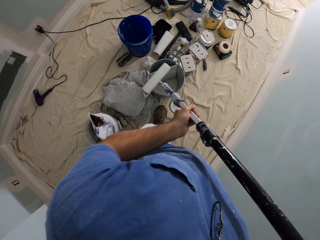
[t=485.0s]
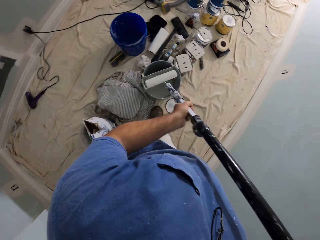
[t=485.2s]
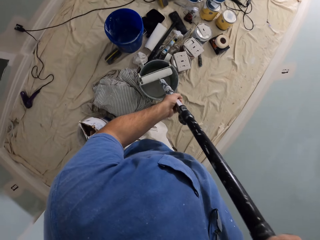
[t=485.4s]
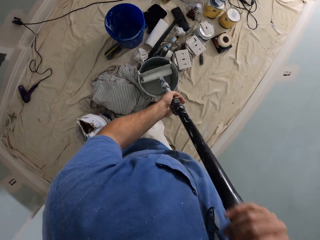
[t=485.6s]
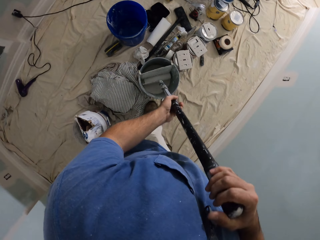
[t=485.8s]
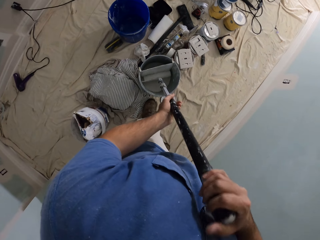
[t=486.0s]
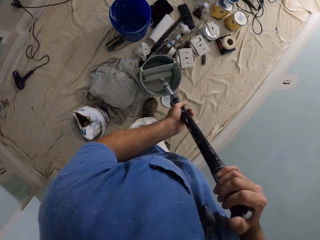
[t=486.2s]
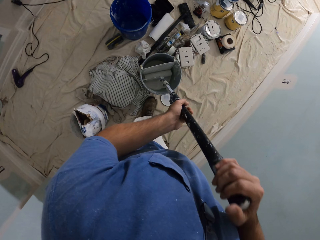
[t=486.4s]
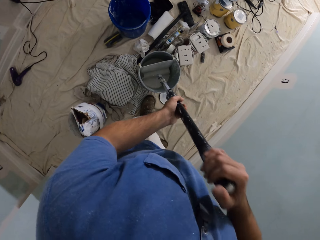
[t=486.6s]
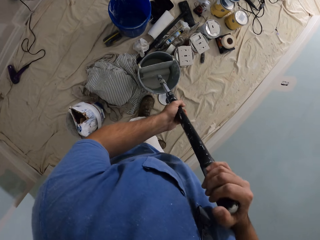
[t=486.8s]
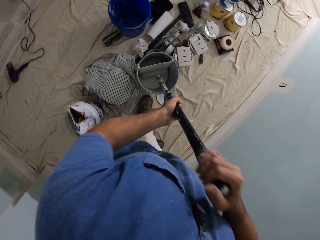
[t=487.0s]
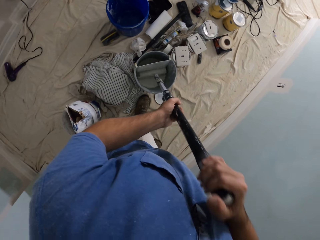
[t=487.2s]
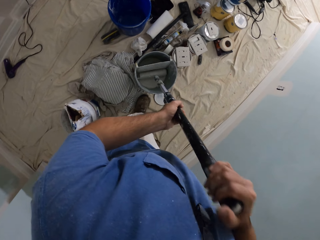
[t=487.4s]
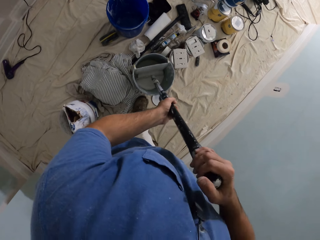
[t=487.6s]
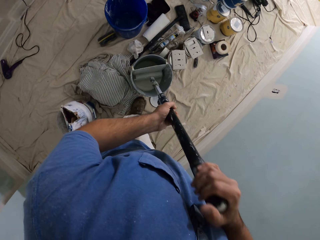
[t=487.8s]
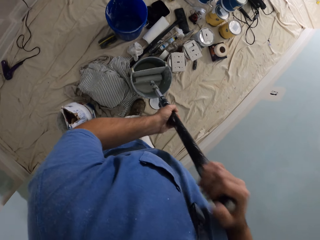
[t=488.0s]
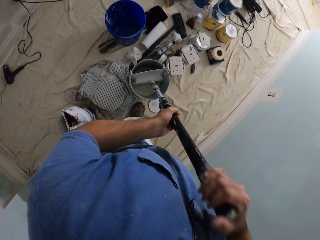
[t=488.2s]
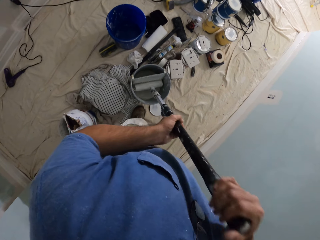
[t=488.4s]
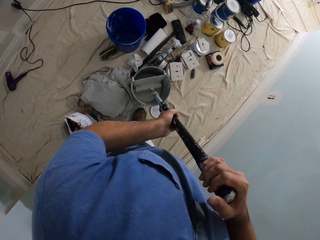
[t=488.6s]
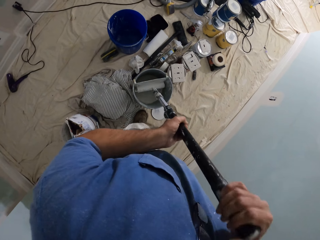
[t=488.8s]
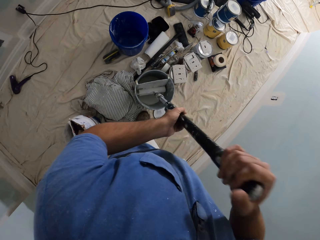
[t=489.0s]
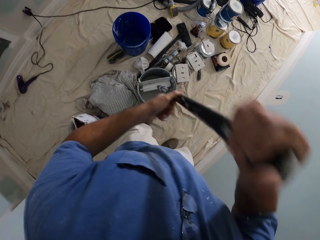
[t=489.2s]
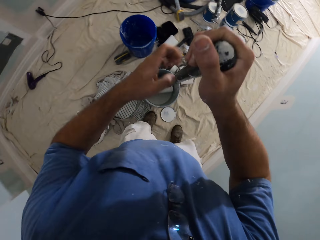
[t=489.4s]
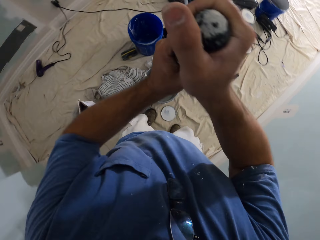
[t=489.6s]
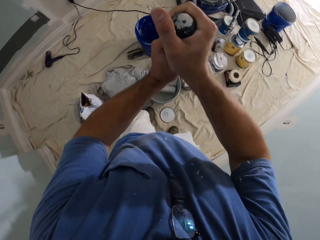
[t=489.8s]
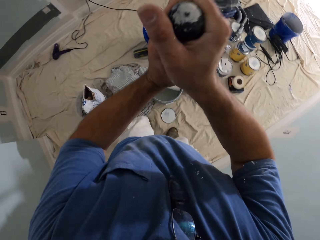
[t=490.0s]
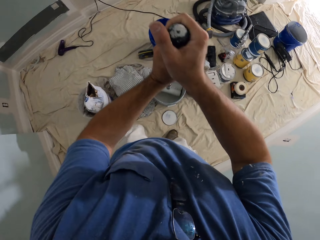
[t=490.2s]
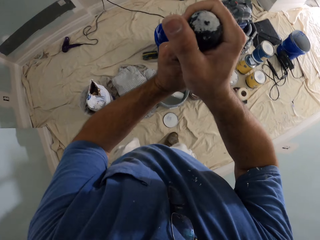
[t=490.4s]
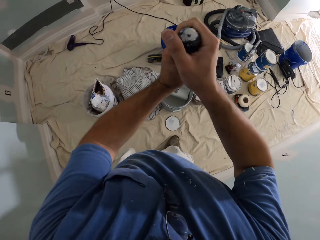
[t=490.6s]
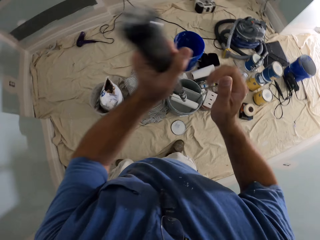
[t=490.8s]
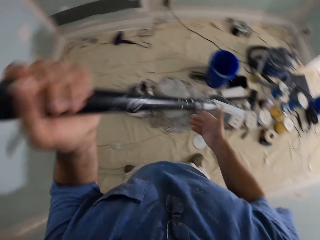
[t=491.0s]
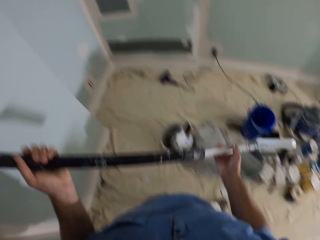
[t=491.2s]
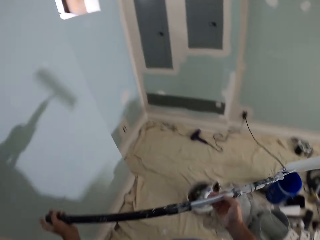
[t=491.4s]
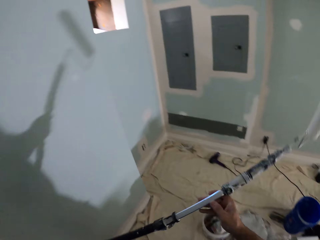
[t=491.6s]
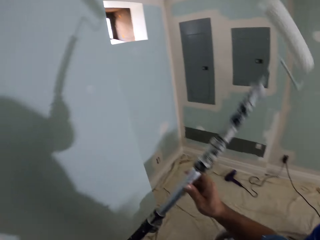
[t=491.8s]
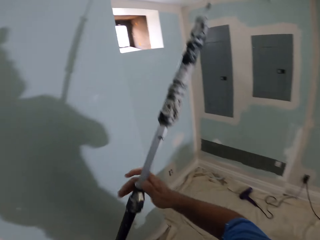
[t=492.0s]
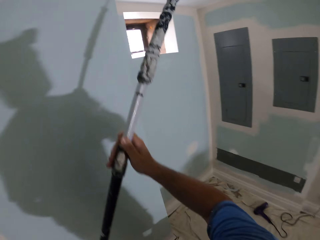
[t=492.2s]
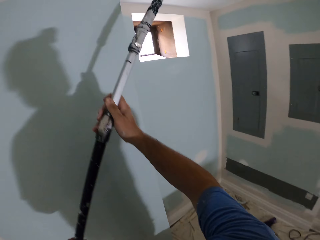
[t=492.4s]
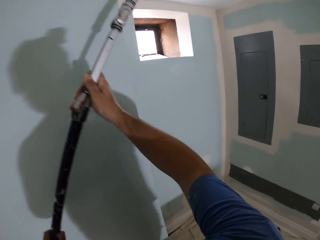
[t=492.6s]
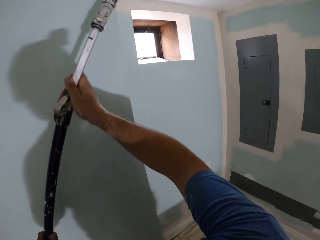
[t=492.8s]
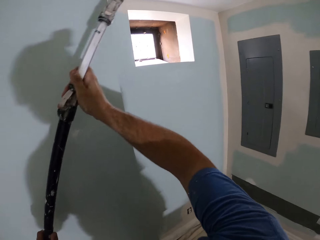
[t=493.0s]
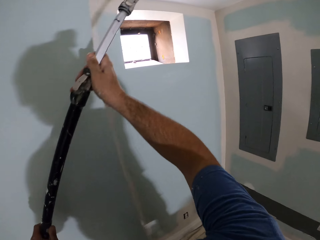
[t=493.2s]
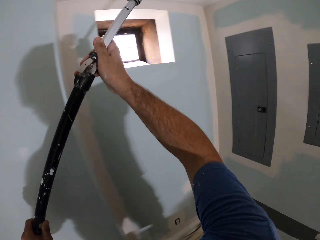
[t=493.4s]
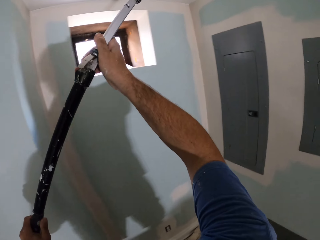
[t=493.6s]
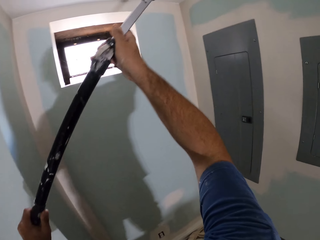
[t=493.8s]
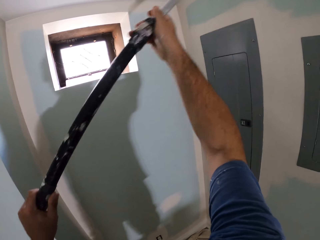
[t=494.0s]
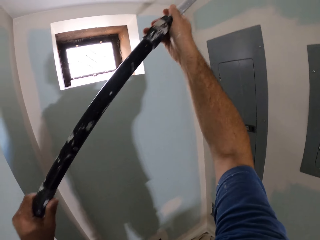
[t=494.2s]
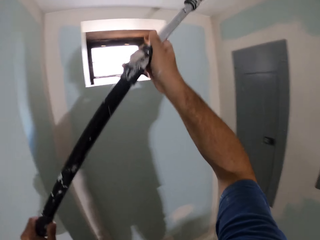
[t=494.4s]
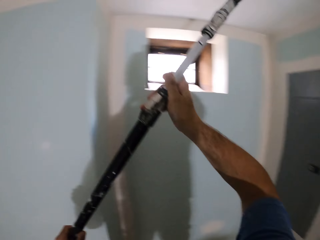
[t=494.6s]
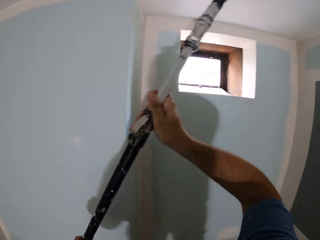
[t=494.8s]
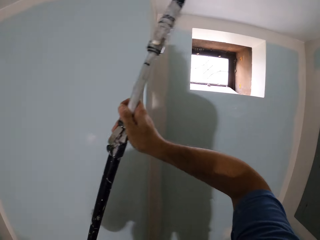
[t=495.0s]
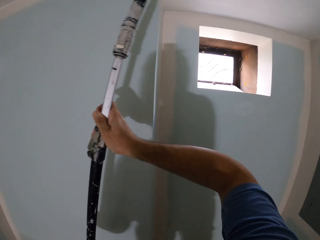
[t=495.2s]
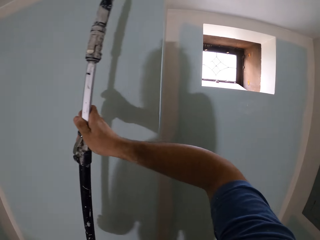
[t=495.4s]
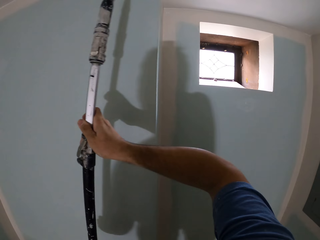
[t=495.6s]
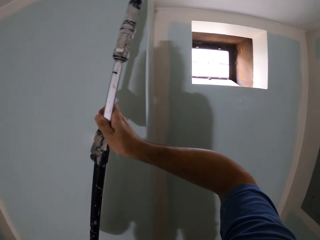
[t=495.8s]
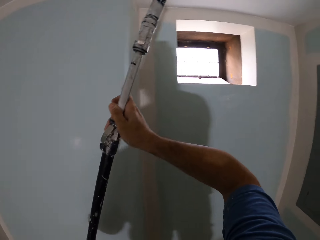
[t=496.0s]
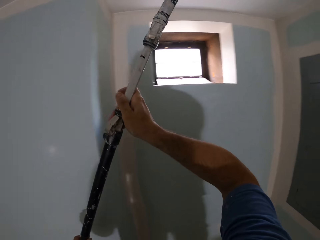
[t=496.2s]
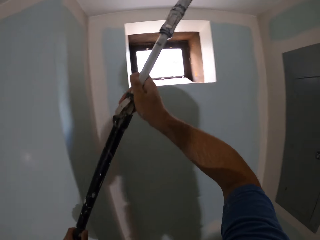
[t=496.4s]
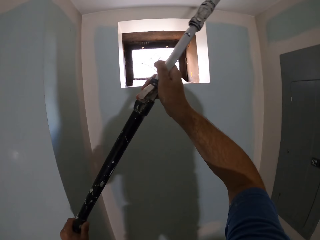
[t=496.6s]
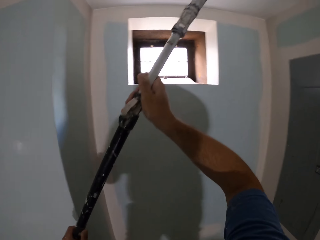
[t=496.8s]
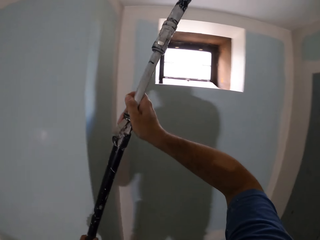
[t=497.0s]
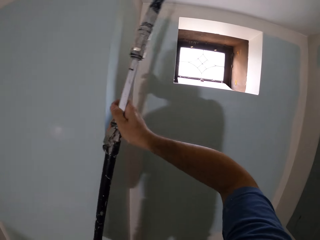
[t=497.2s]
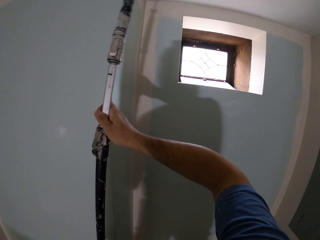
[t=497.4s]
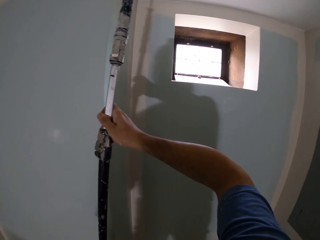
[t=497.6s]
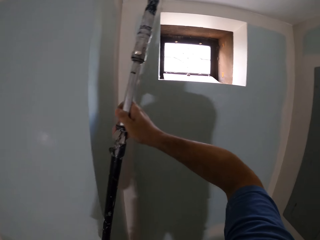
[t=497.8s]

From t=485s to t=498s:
The camera wearer dips the roller into the paint can. They paint the ceiling of the house with the roller.

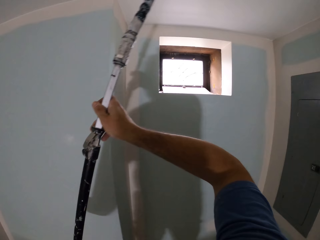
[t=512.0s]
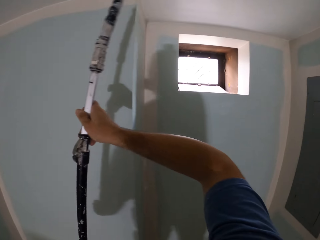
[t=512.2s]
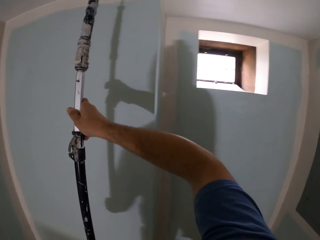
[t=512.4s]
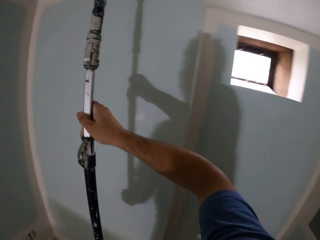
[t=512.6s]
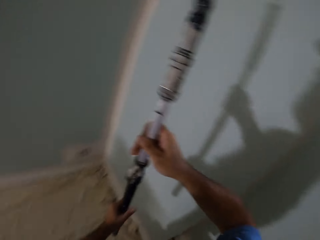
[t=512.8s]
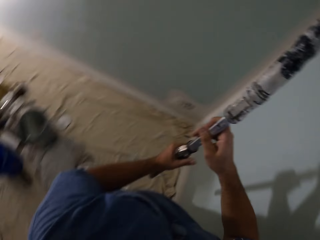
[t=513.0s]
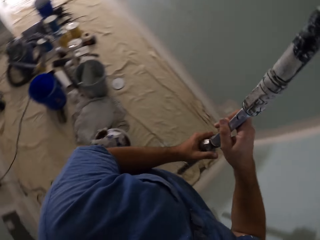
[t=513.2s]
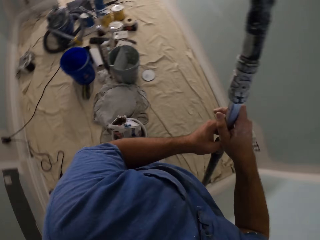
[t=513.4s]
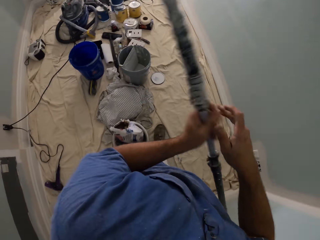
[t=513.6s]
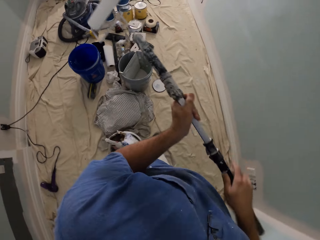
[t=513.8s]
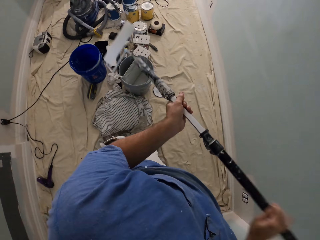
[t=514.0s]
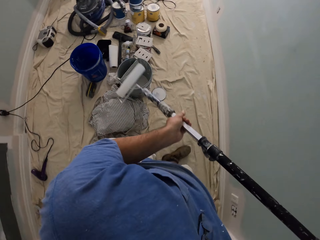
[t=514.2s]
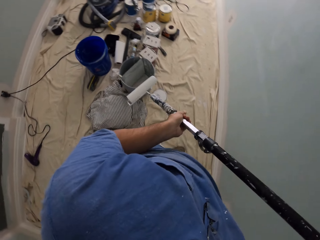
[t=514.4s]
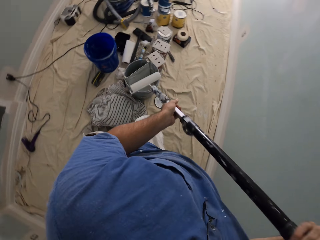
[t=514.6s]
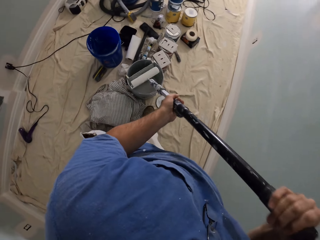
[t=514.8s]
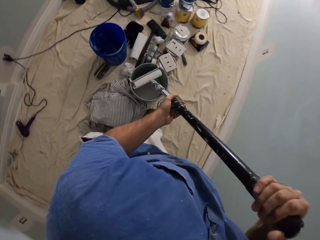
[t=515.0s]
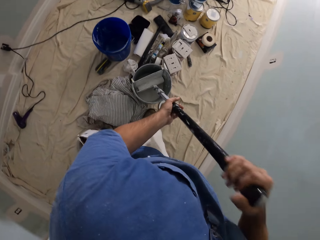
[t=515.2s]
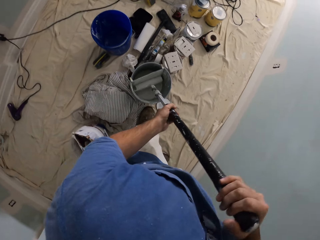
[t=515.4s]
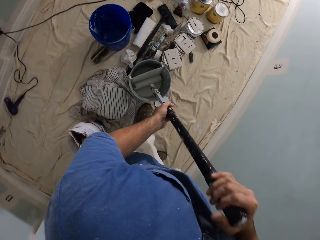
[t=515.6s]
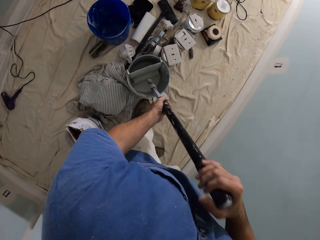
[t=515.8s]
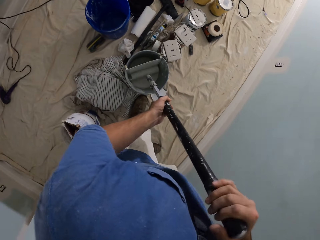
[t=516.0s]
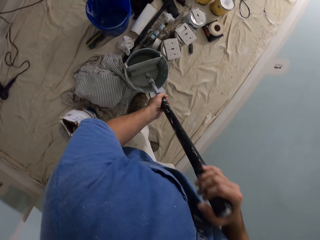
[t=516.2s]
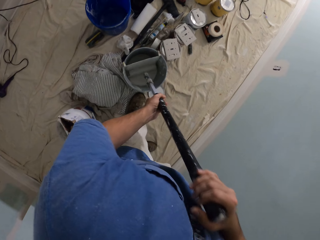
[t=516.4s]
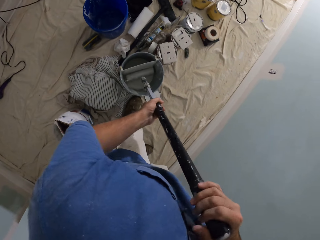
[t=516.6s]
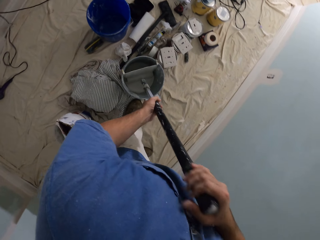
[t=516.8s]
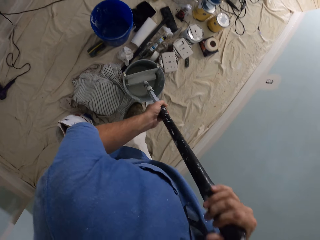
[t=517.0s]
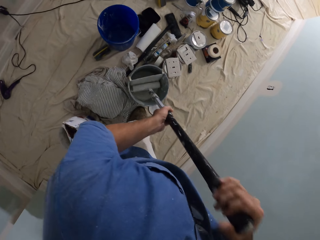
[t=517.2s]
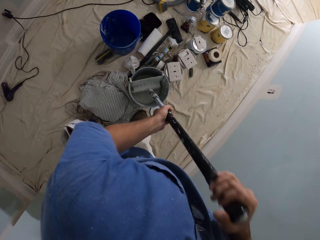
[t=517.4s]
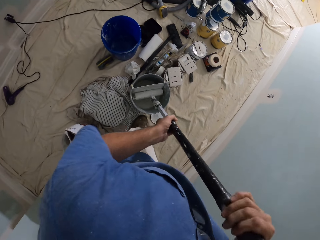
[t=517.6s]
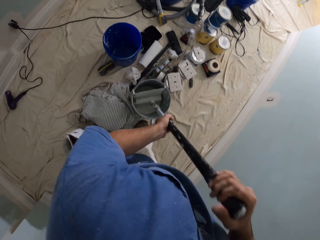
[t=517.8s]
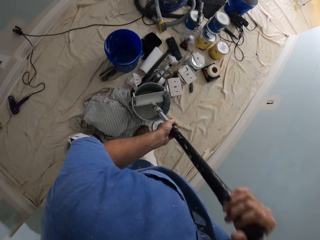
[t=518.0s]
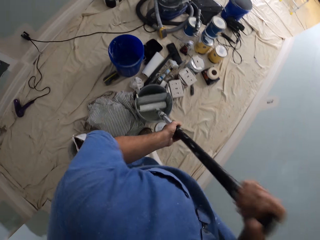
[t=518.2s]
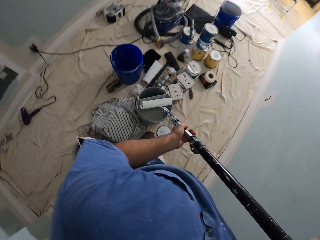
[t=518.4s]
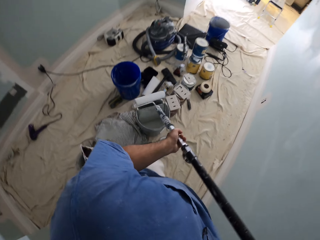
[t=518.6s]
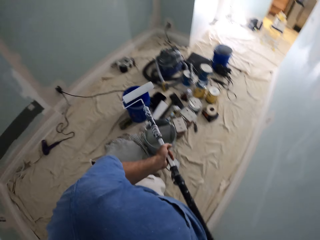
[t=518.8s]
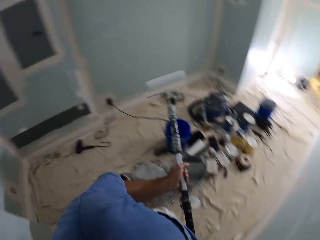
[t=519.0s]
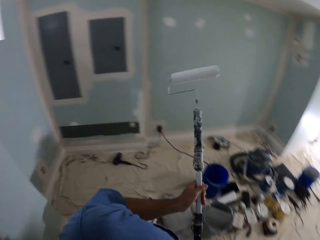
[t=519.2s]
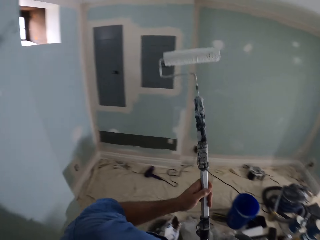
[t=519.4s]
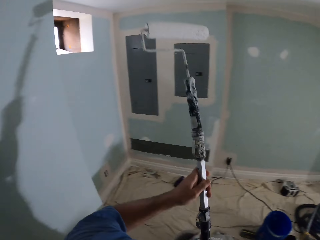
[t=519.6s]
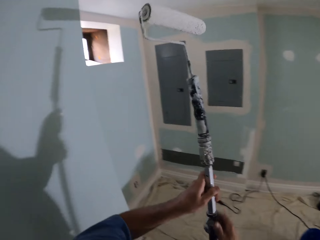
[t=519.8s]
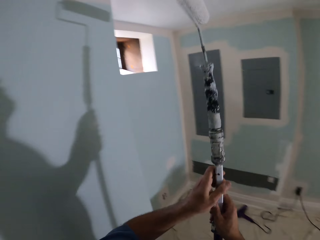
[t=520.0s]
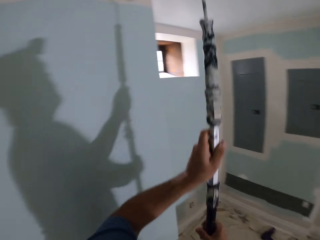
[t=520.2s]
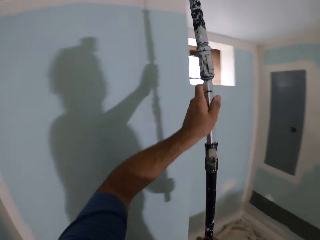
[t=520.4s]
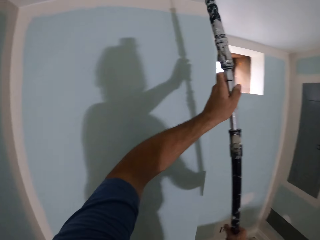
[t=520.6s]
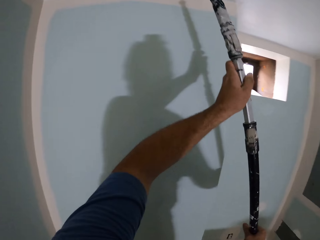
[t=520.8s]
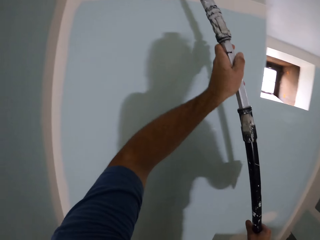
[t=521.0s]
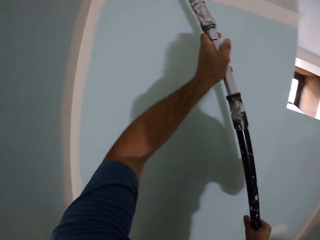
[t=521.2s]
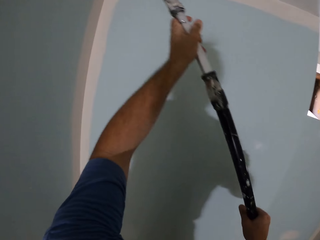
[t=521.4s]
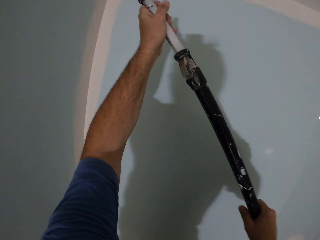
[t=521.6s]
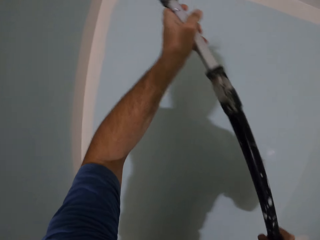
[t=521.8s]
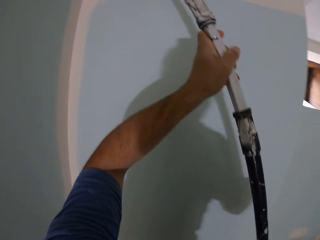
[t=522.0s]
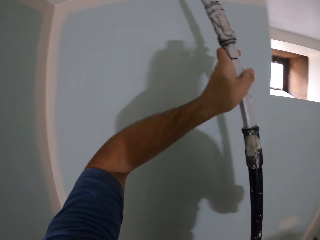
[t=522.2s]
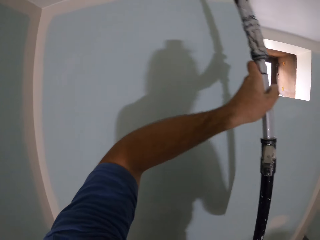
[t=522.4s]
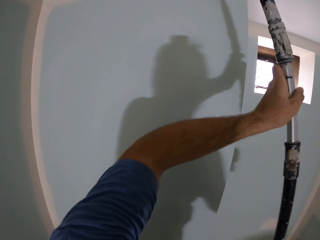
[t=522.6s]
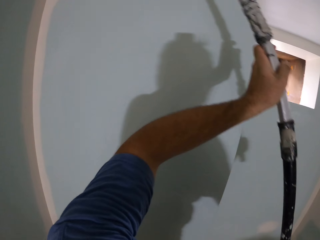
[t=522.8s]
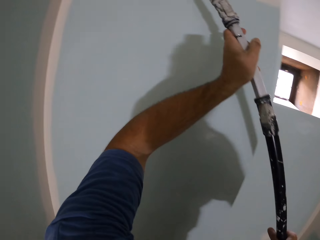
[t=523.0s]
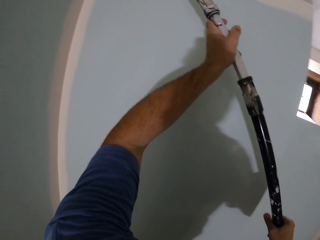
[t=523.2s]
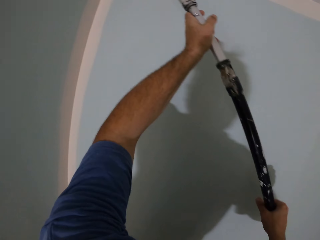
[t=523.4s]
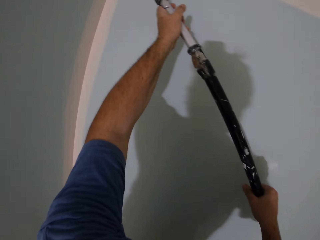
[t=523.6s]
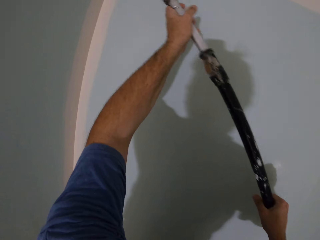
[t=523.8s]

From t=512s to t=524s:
The camera wearer walks towards the paint can. They dip the roller into the paint can. They paint the ceiling of the house with the roller.
